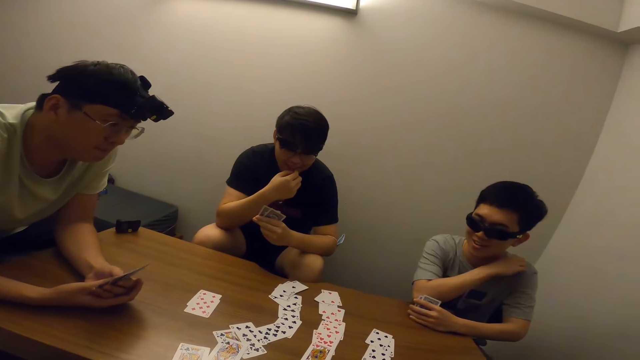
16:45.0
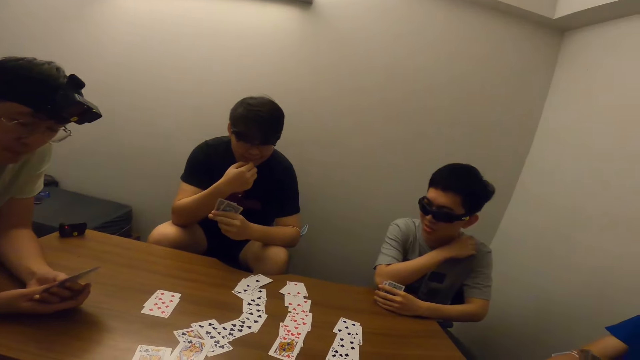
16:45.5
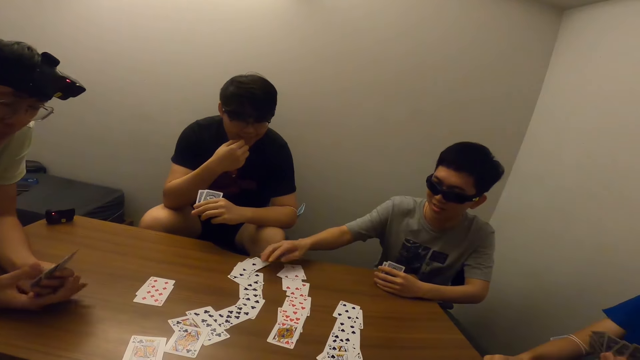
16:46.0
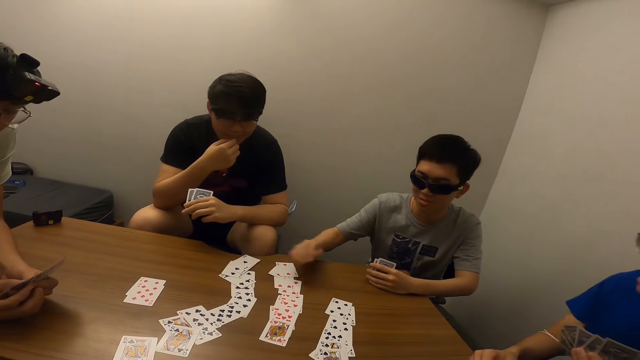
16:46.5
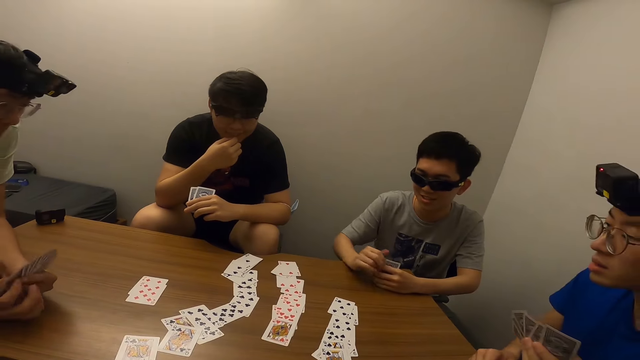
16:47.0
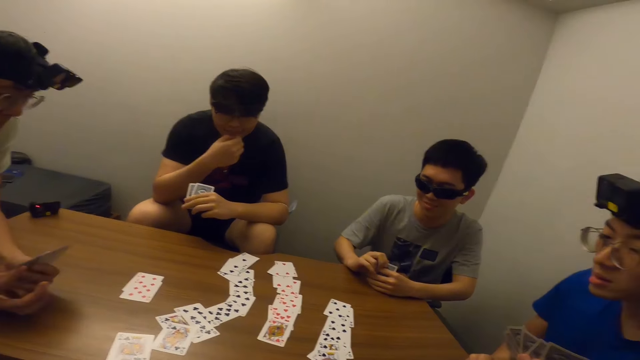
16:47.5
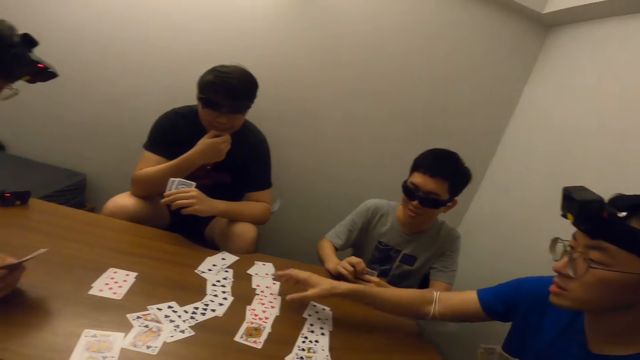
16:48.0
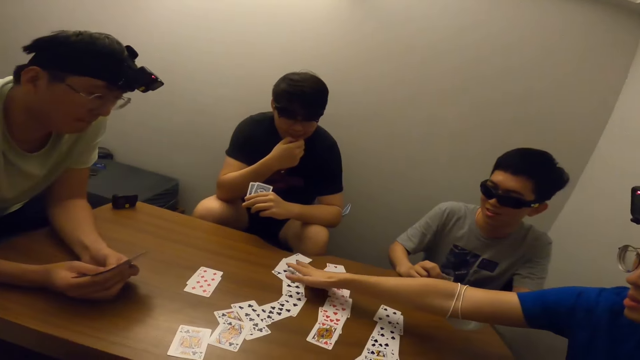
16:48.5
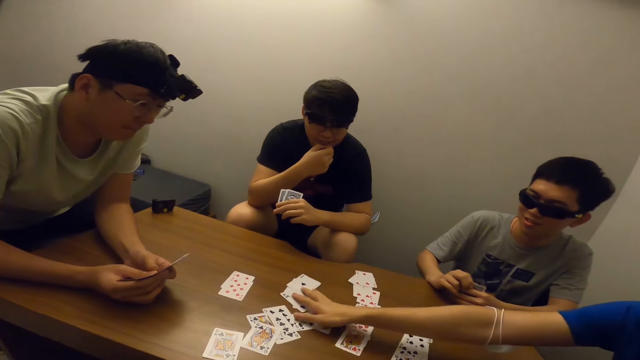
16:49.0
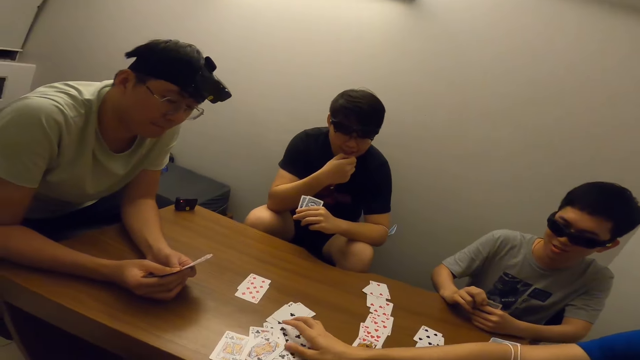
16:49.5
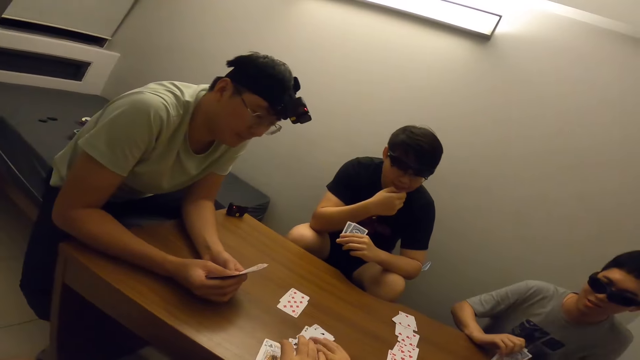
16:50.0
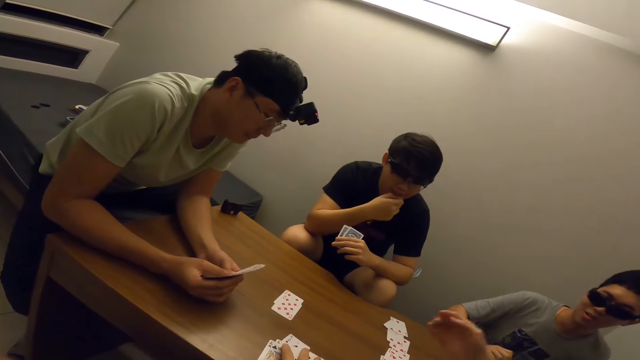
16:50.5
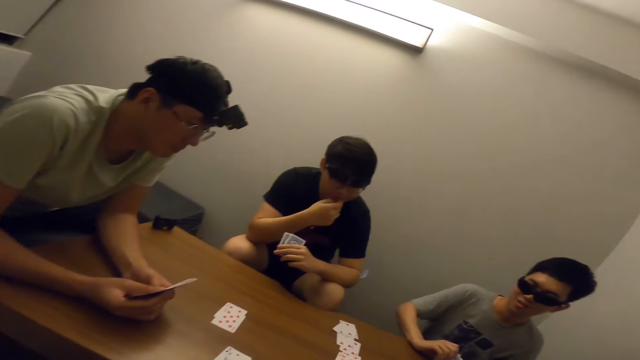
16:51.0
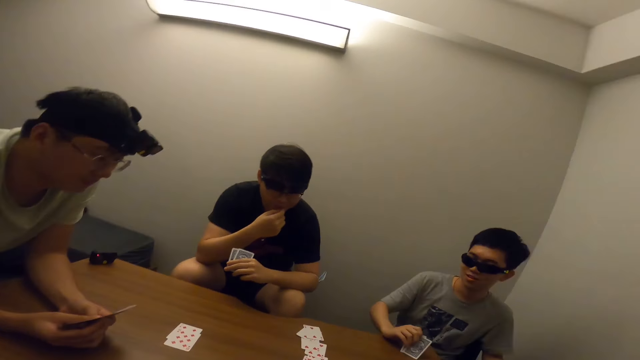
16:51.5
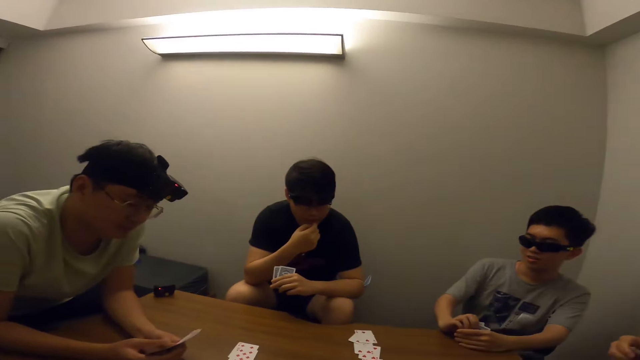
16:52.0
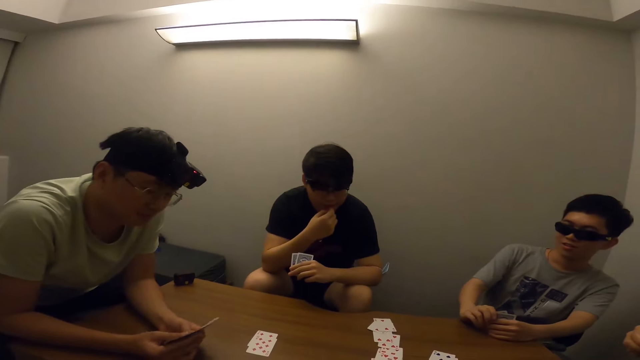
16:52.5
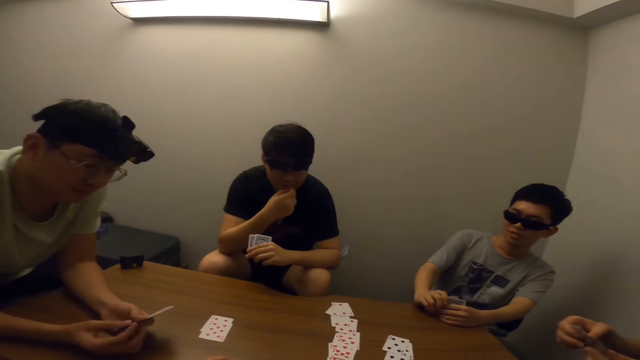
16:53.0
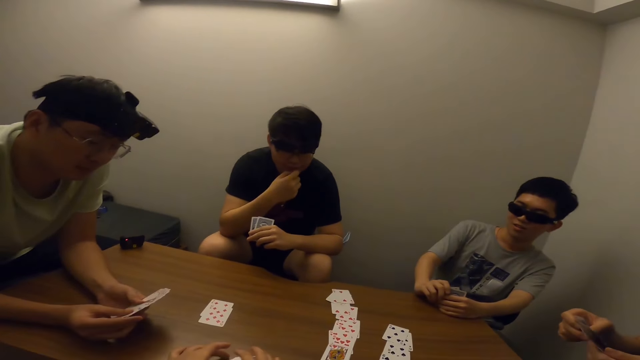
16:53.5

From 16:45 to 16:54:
A man touches his left shoulder with his right hand. He touches the card on the table with his right hand. Another man moves the card on the table with his right hand.

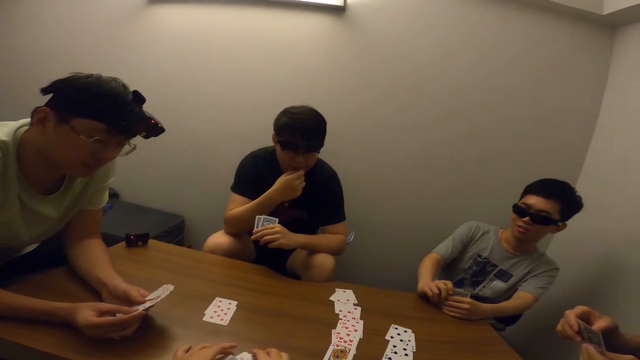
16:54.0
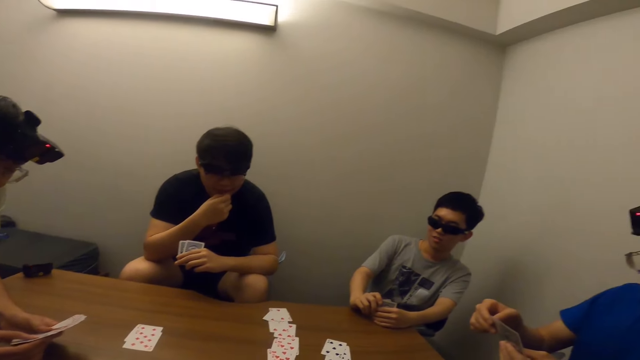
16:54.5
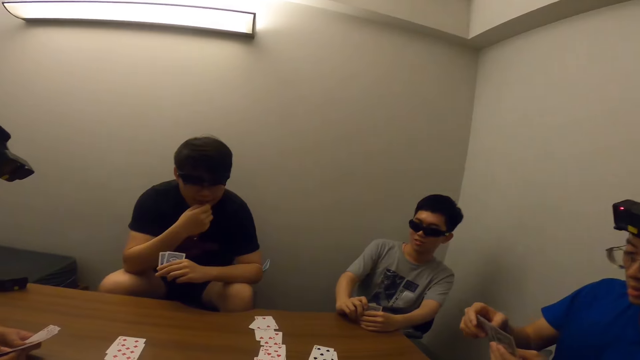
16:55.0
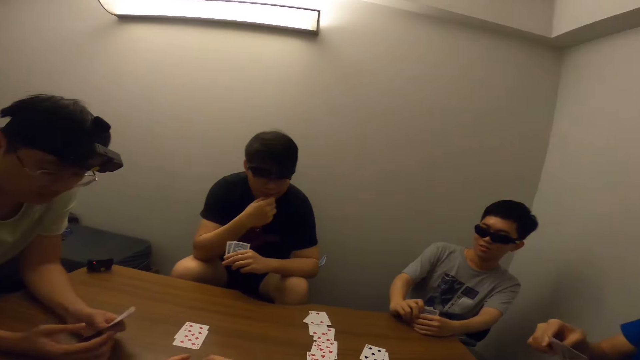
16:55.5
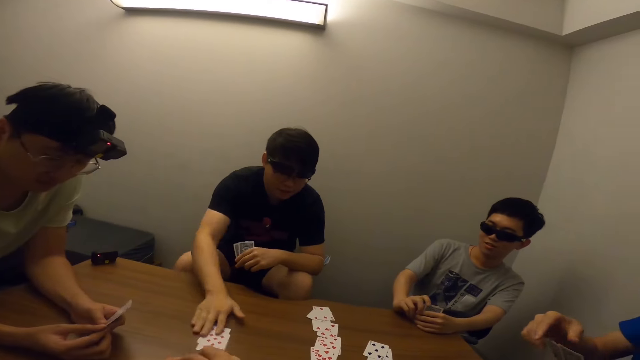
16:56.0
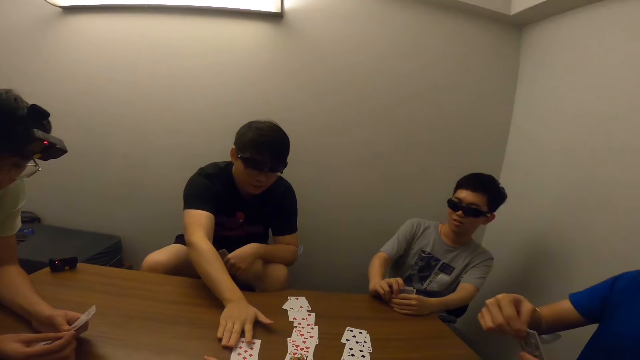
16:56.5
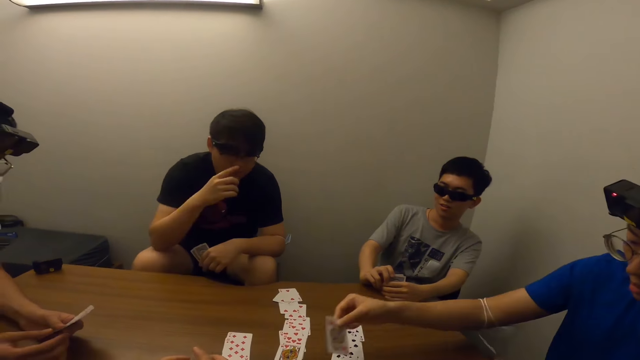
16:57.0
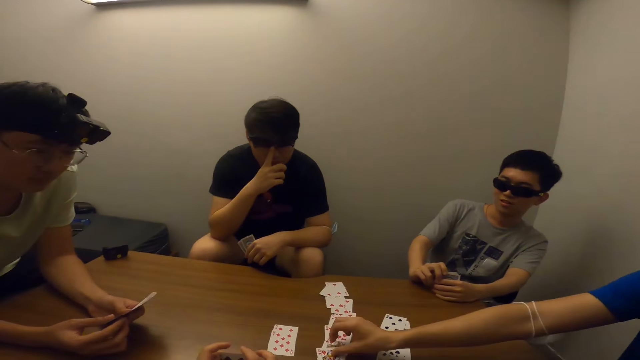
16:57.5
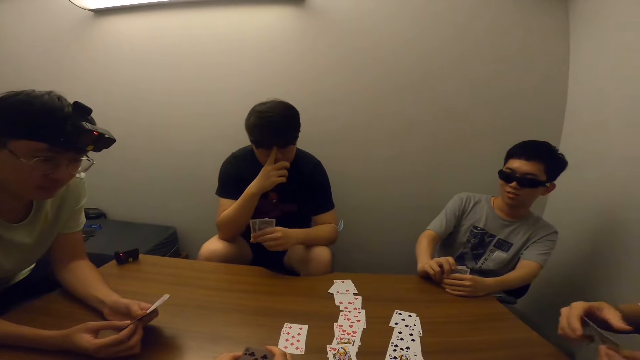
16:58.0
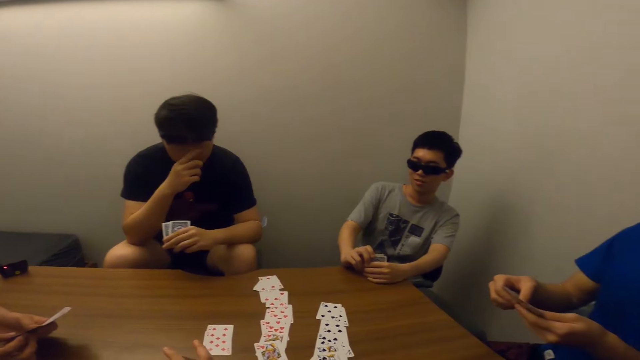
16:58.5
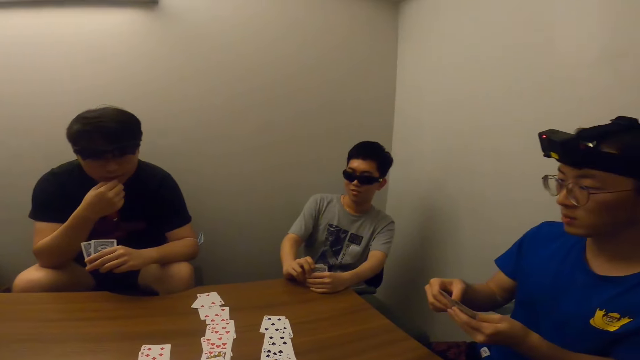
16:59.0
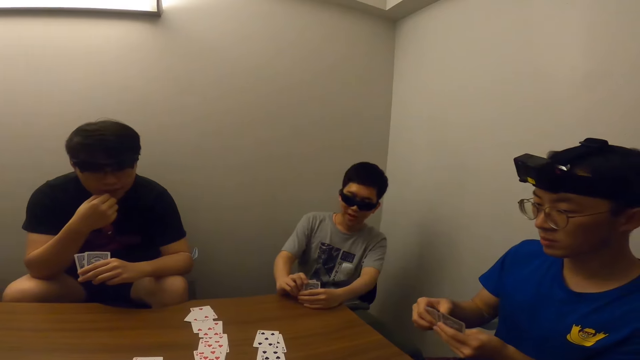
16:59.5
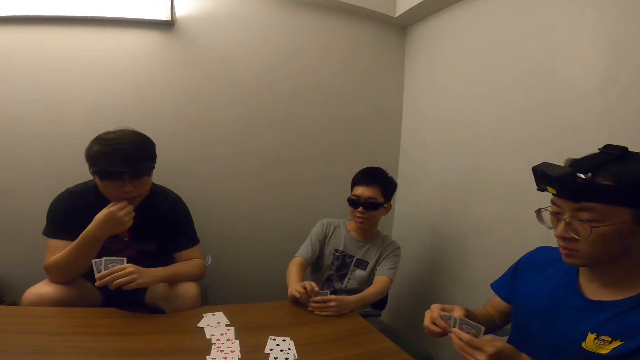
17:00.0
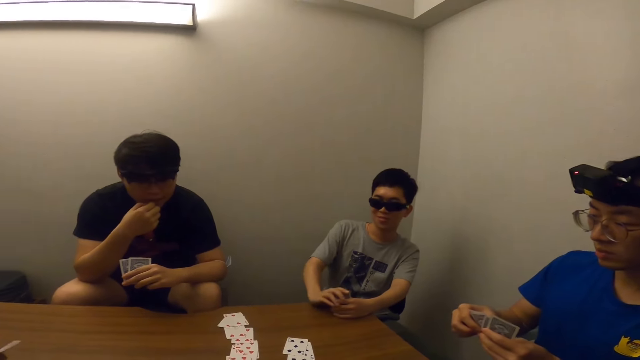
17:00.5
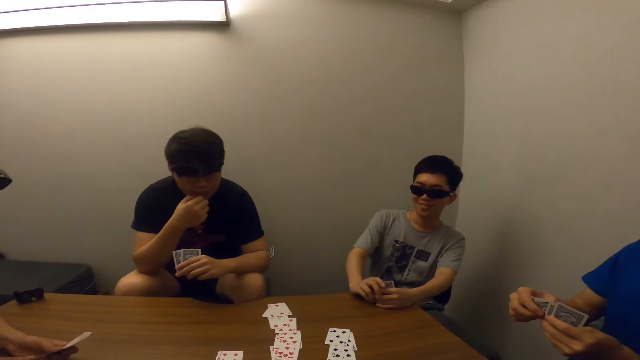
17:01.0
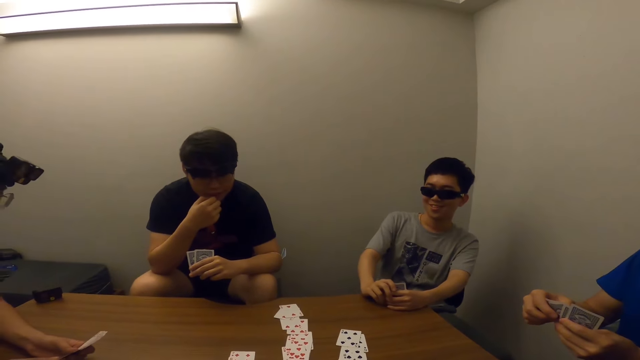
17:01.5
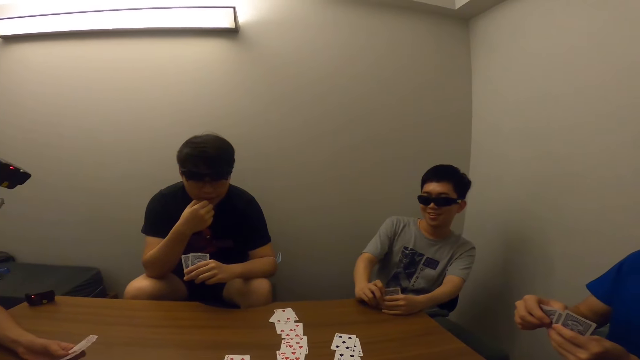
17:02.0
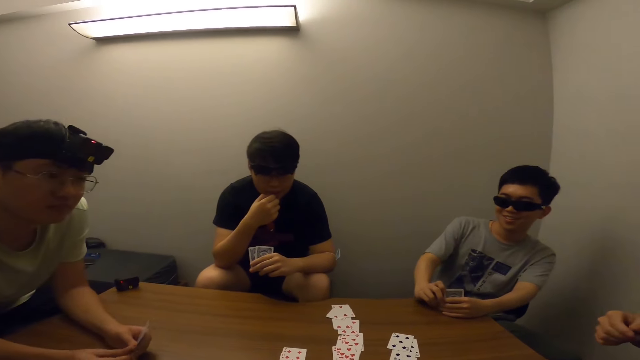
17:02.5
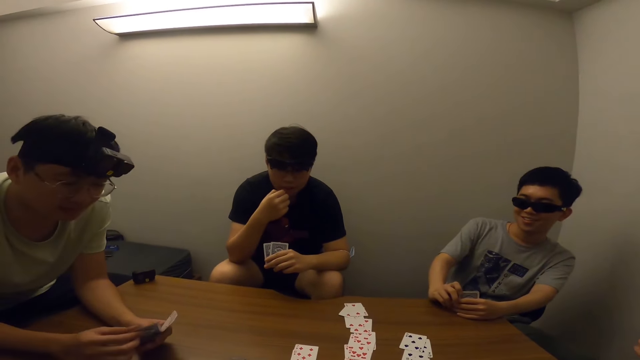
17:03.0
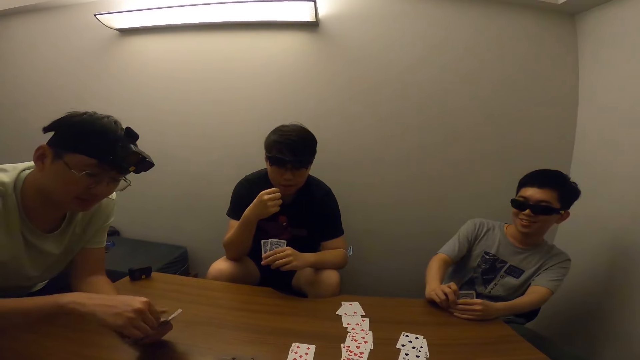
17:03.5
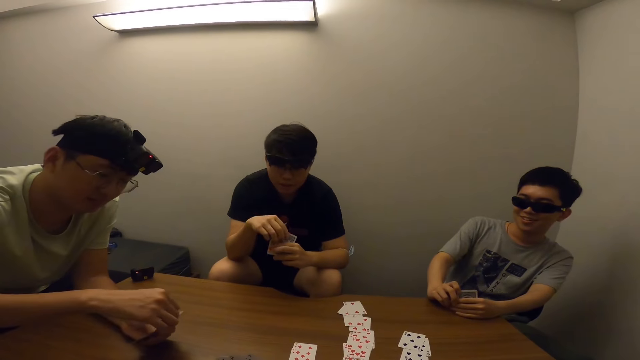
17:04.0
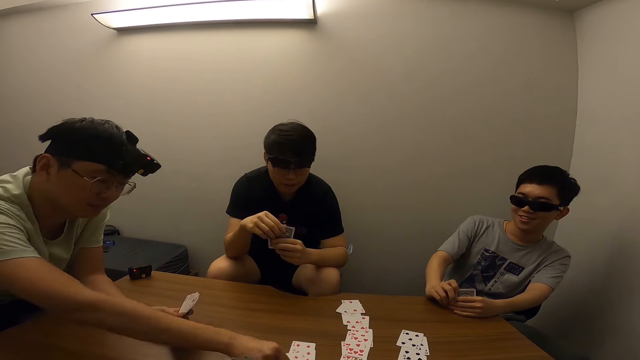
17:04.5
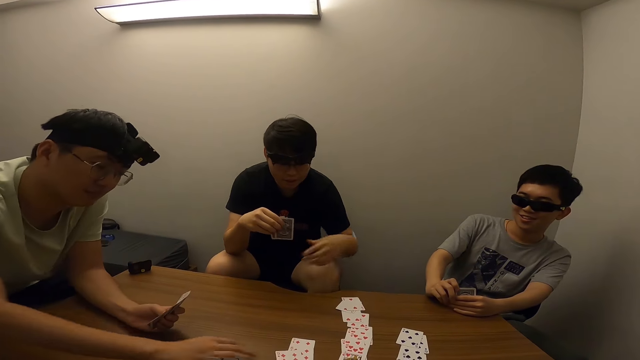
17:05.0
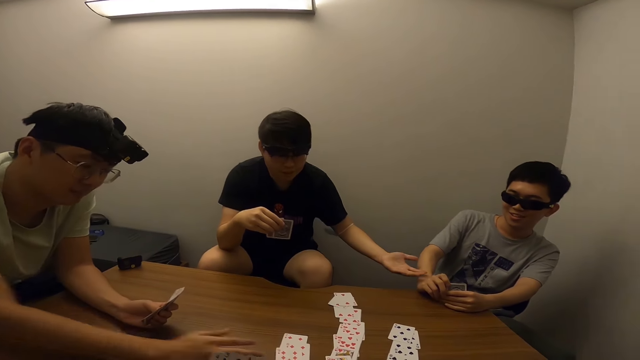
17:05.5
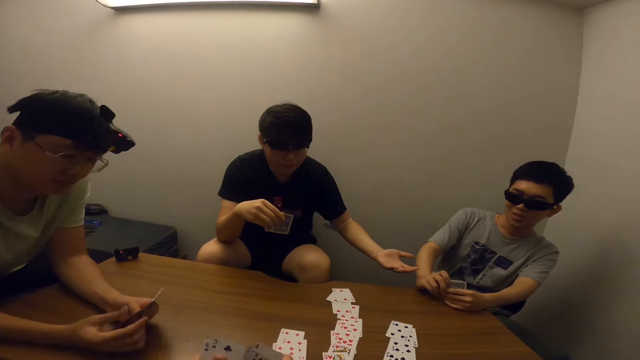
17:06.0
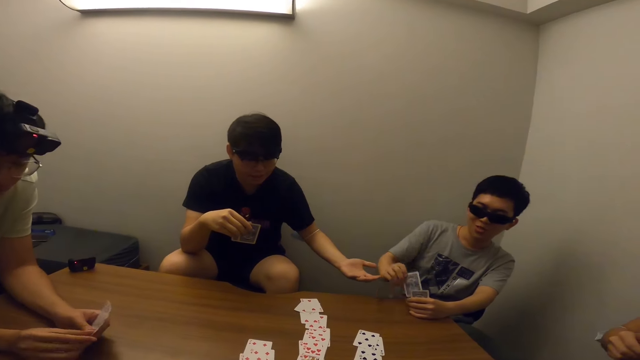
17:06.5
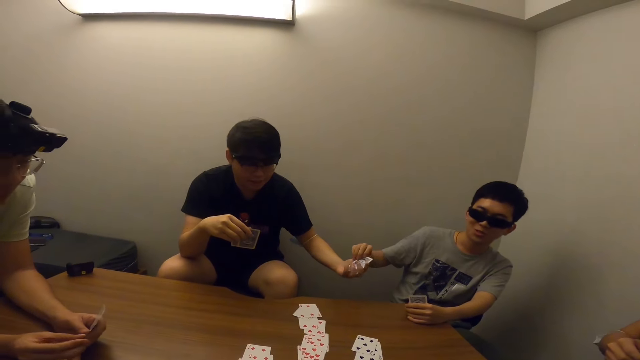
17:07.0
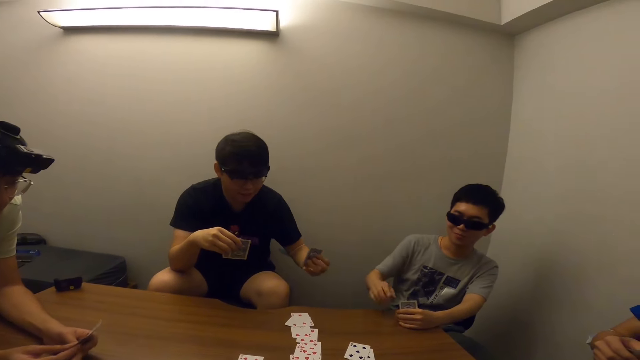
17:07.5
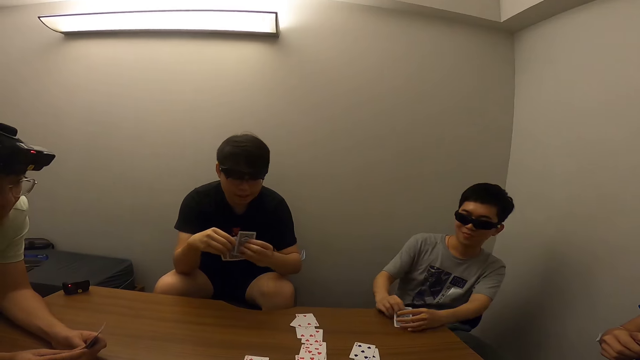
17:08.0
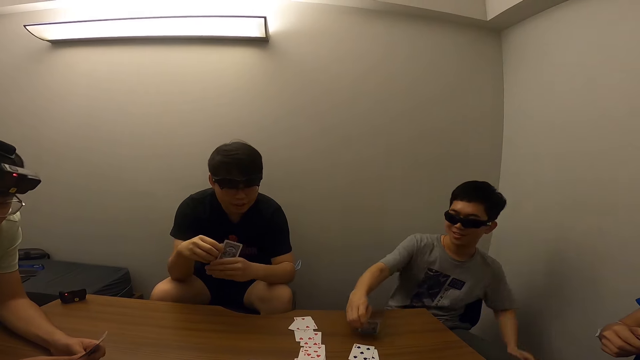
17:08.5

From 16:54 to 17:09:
A man moves the card on the table with his right hand. Another man places the card on the table with his right hand. A person draws the card. A third man interacts with the other men and the camera wearer. A fourth man places the card on the table with his right hand. Another person draws a card on the table. The first man stretches his hands towards the third man. The third man places the card in the first man's hand with his right hand.
